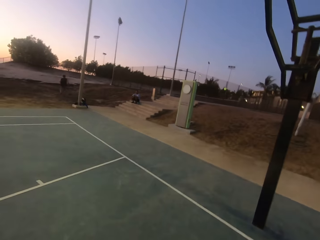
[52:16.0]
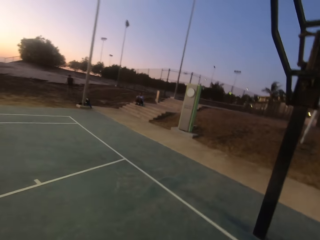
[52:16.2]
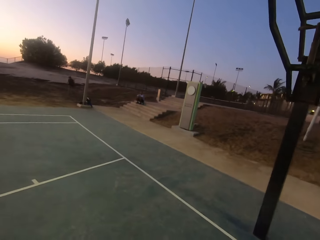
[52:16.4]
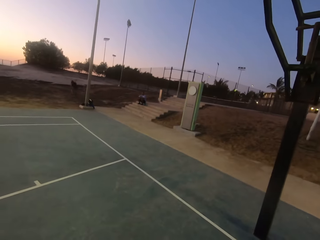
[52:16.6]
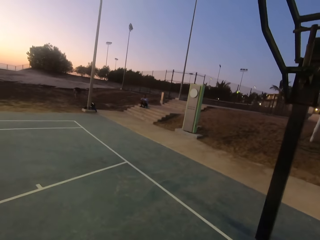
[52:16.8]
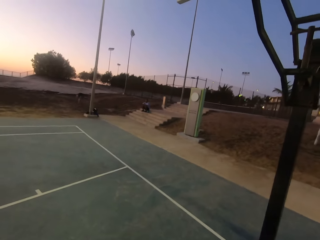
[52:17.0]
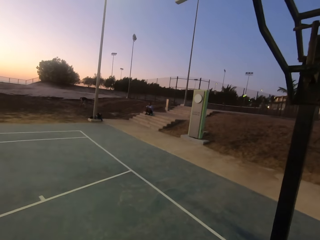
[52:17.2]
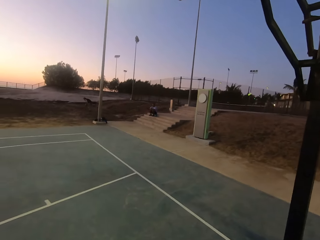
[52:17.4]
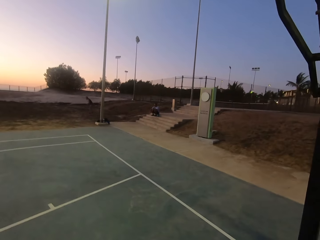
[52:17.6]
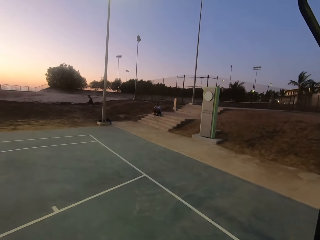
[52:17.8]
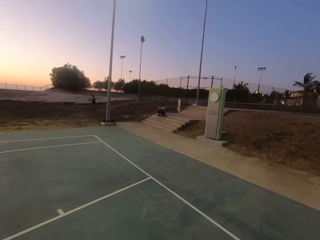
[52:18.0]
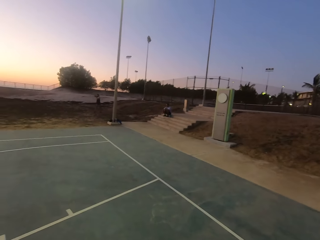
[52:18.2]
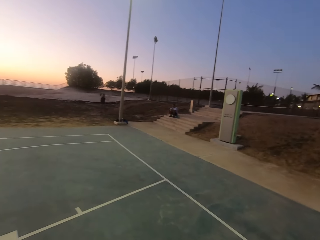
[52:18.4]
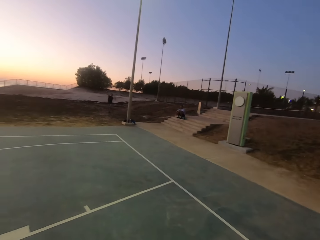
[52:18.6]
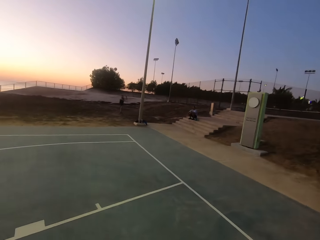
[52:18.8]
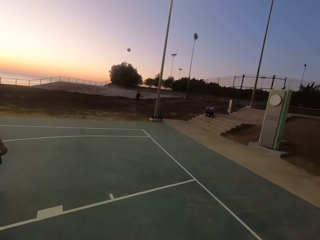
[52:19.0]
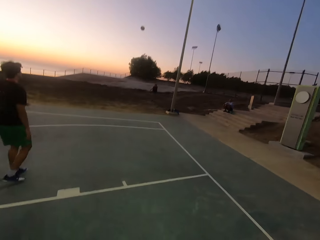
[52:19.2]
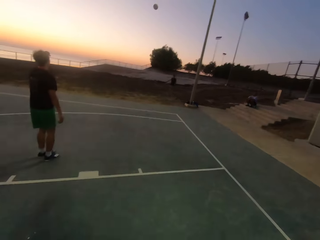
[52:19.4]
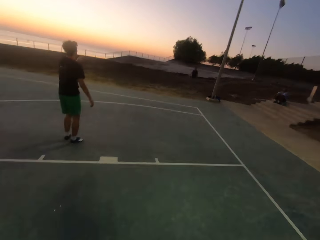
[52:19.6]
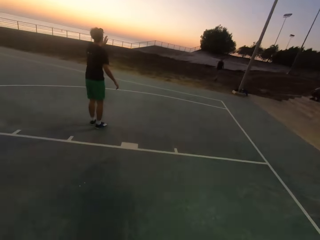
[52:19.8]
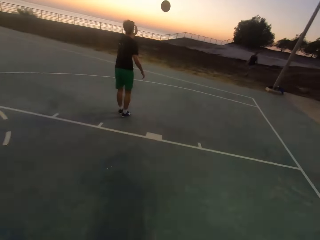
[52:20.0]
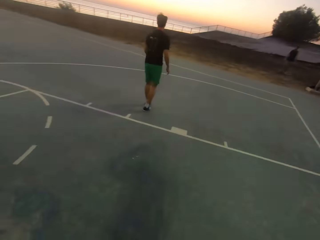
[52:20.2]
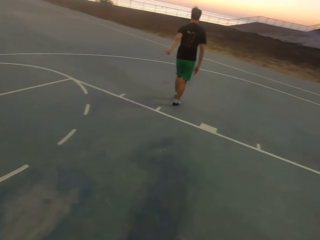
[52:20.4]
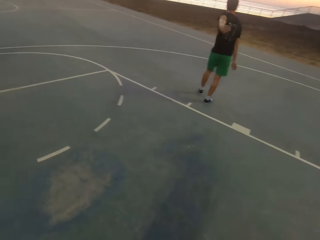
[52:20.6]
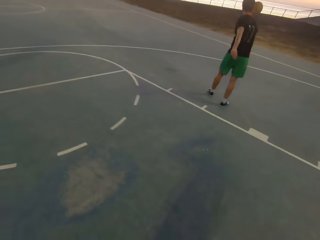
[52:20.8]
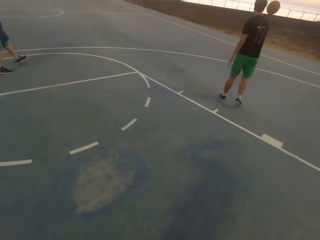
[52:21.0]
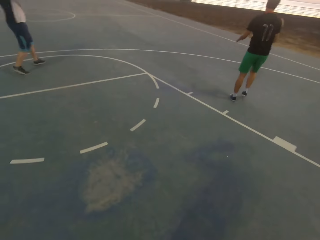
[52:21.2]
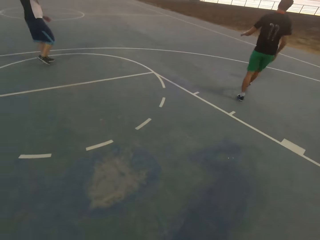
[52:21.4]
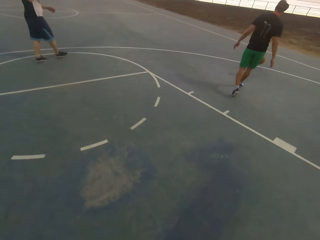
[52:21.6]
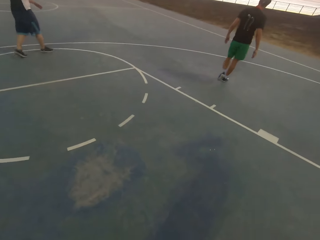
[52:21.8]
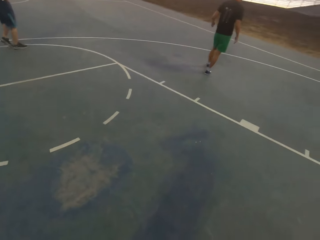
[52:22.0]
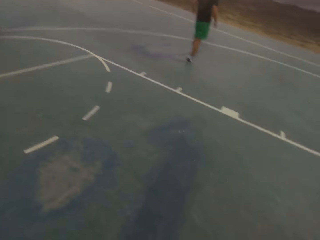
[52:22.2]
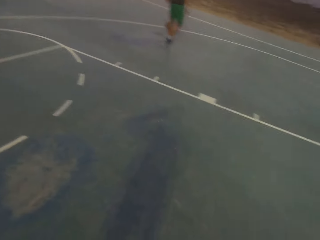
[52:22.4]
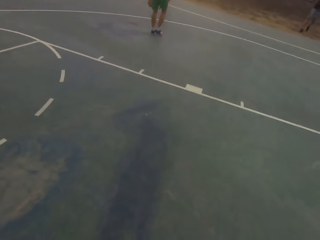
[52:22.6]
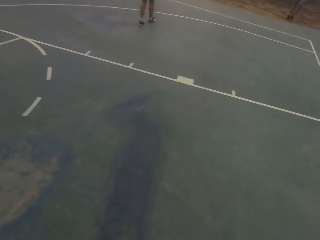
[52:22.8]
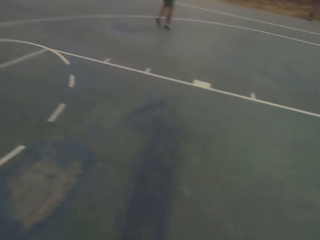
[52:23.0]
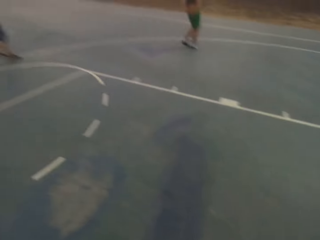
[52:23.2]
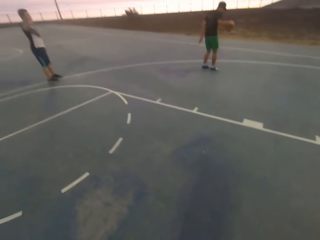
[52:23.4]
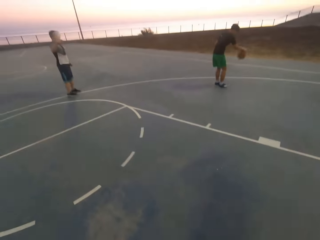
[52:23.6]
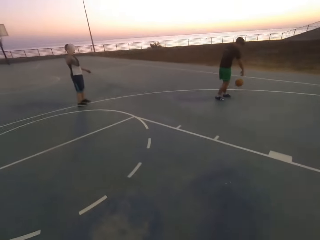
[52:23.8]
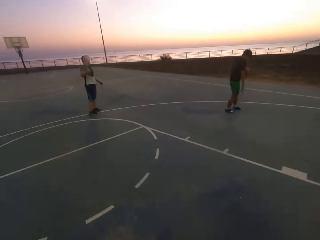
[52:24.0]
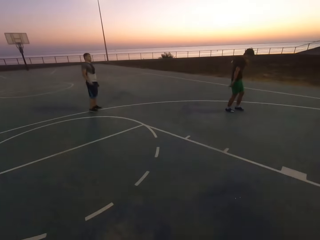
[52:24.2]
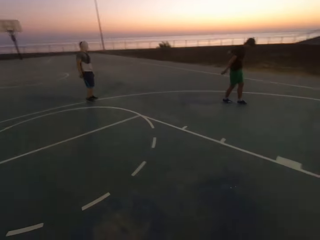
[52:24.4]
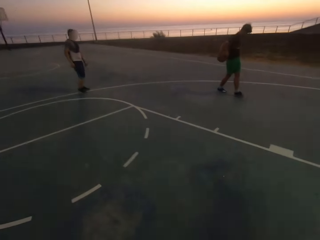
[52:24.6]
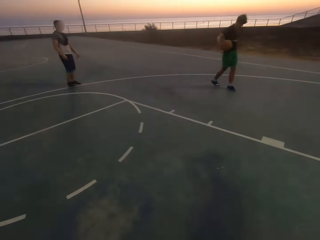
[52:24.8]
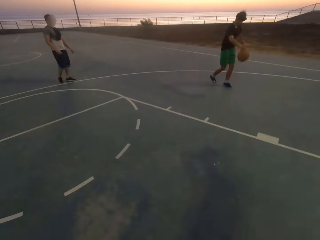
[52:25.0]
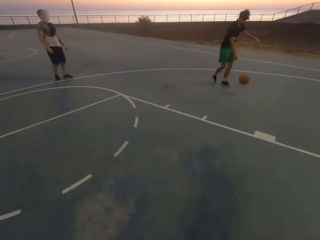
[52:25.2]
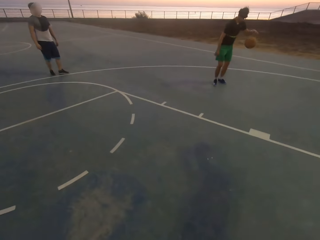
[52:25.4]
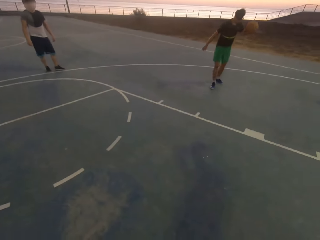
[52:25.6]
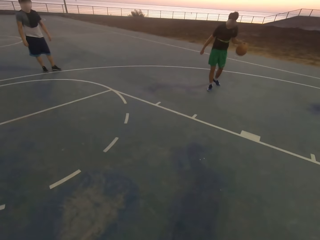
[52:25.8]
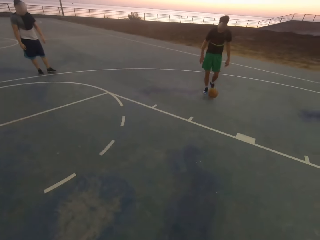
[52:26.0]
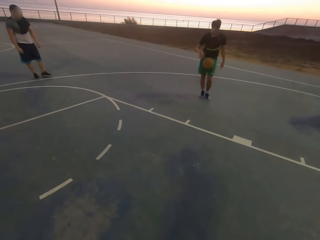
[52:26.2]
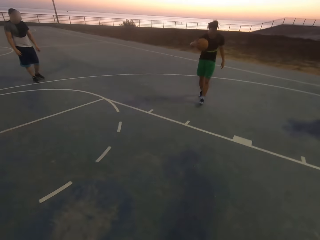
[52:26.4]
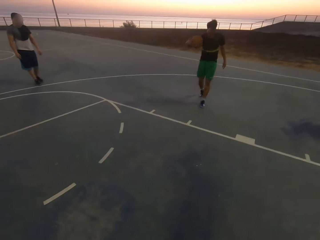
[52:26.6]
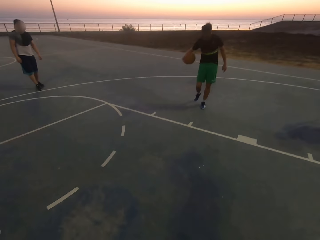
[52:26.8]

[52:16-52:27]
A man picks up the ball. He throws the ball and walks. Another man picks up the ball. He dribbles the ball.

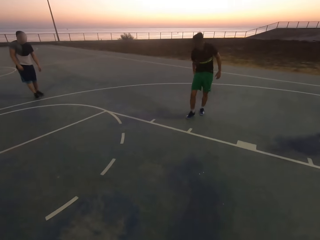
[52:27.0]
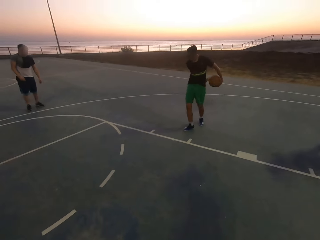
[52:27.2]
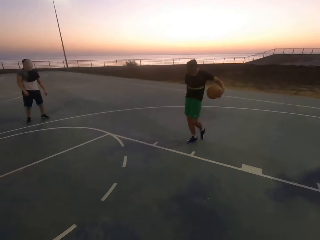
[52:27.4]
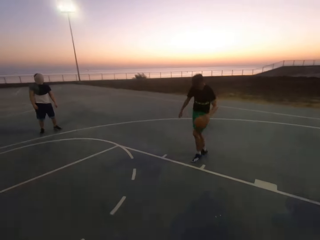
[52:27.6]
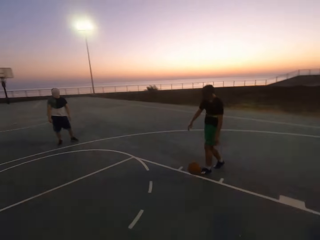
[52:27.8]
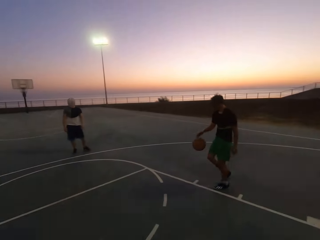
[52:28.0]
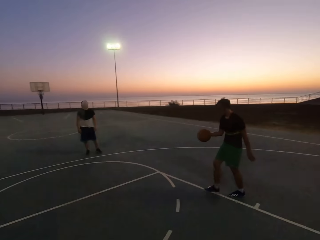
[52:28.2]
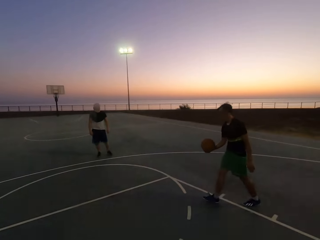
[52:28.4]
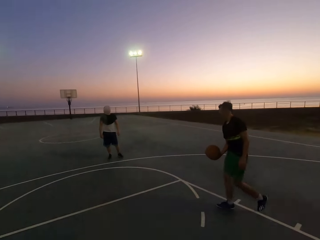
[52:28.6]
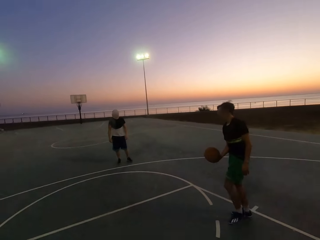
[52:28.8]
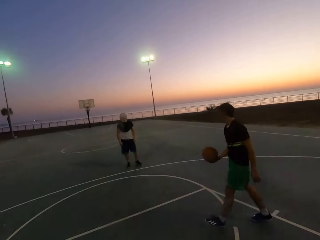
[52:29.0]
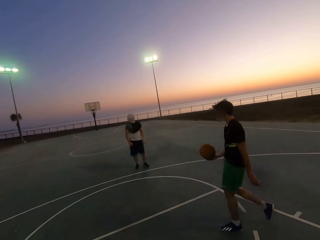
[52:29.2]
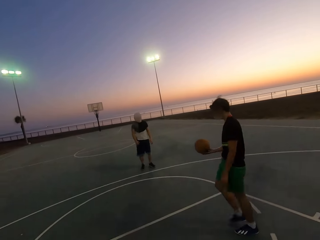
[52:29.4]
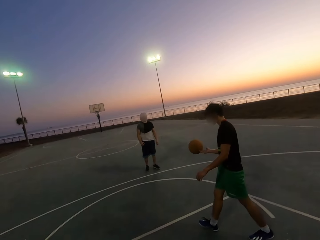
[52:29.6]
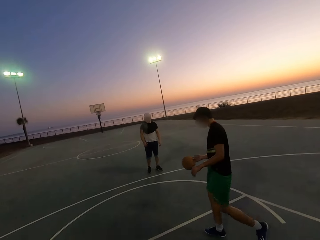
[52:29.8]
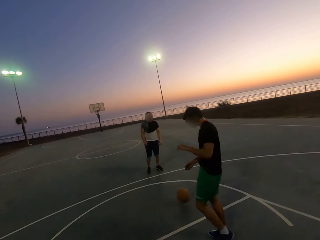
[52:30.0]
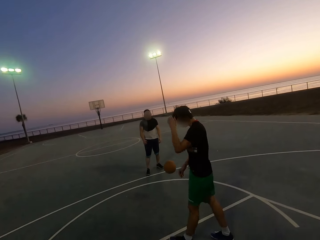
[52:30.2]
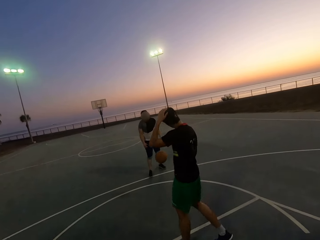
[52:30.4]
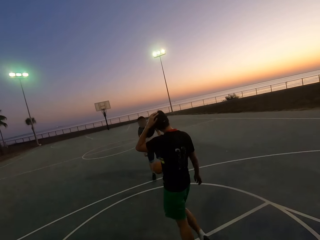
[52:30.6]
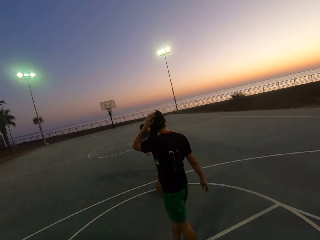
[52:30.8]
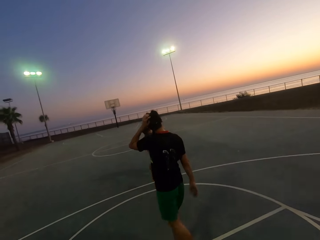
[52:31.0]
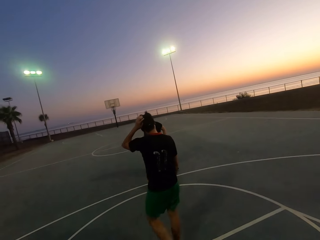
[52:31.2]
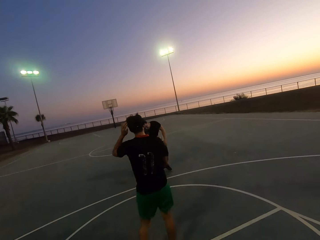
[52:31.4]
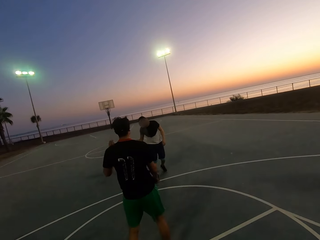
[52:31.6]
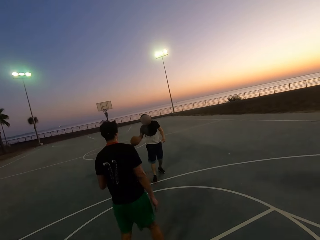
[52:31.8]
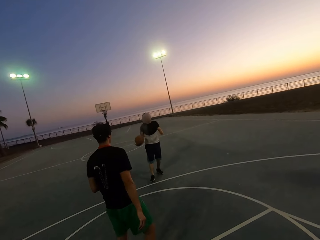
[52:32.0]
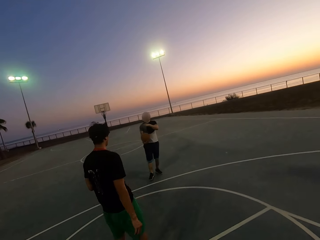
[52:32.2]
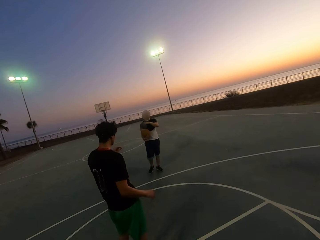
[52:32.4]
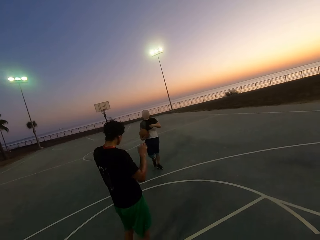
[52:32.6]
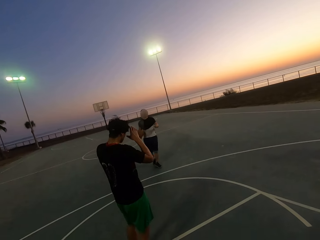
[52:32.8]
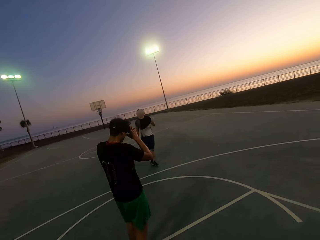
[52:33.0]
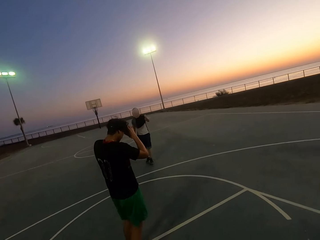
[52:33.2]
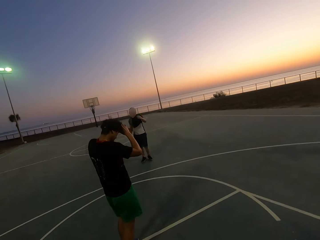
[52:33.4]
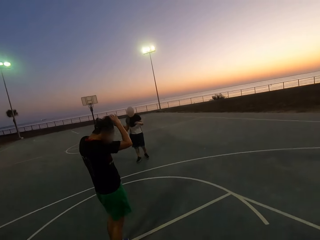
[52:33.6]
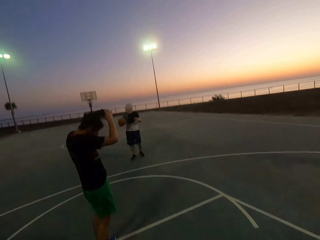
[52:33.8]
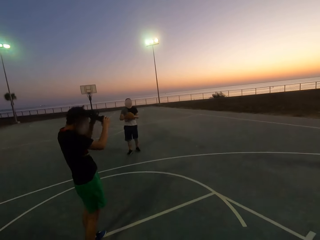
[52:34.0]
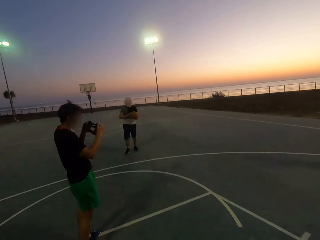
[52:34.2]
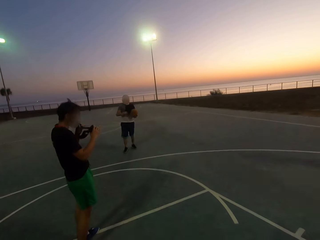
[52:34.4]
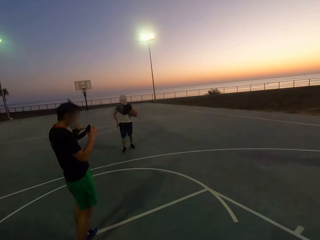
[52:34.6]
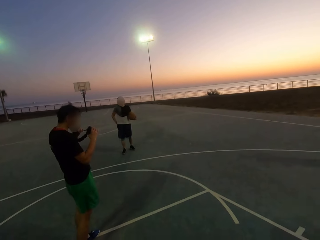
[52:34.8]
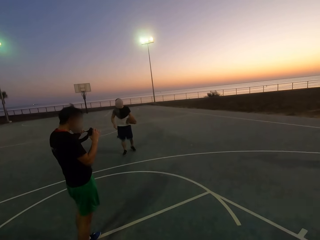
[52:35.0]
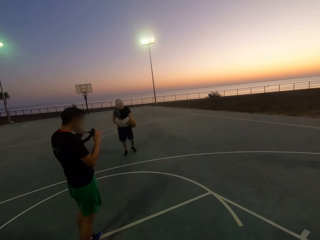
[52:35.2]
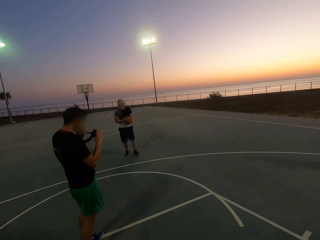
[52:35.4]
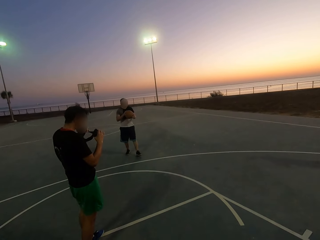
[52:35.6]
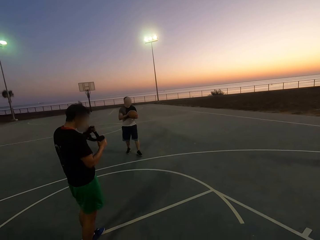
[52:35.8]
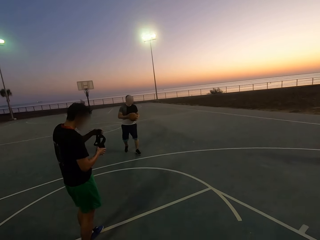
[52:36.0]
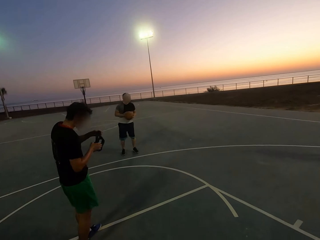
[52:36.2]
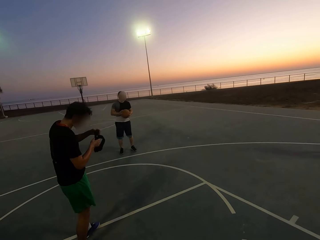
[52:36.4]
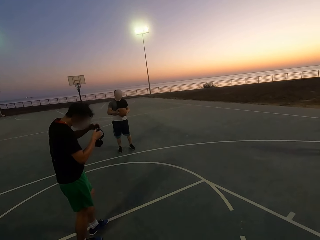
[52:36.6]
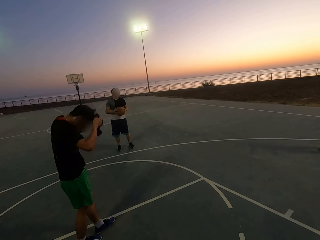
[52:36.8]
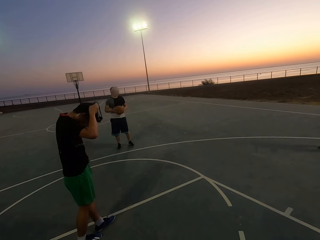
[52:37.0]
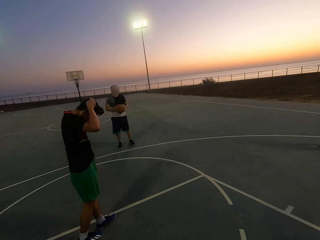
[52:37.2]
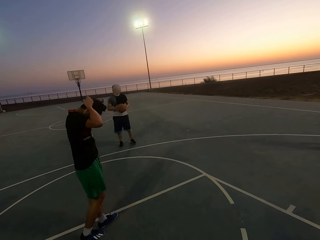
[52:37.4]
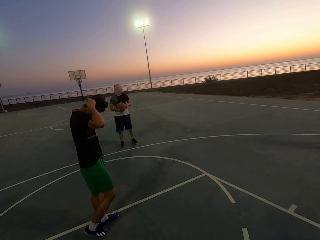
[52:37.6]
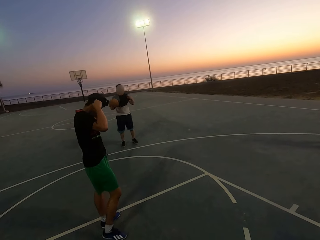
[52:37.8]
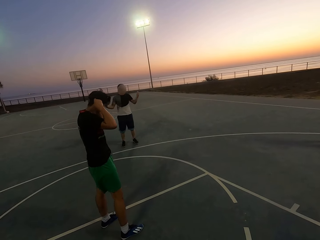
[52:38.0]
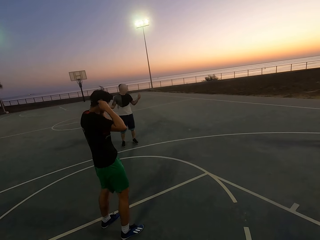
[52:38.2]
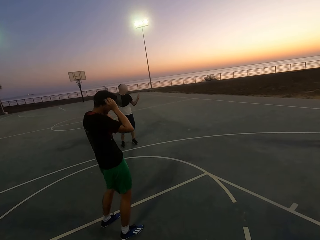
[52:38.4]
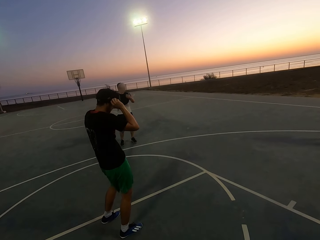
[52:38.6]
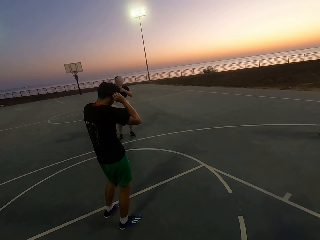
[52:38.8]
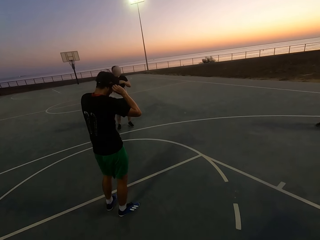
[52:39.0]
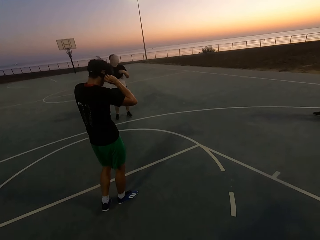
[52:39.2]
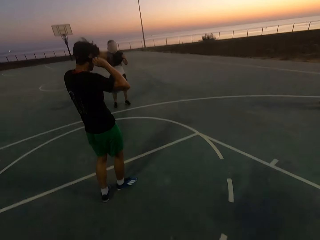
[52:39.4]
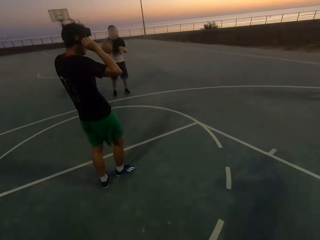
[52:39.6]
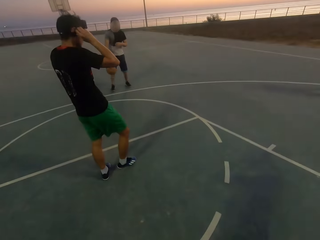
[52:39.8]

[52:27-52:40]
A man touches the hand. He throws the ball to another man. The other man picks up the ball. He holds the ball. He holds the ball again. The first man removes the camera. The other man holds the ball. The first man looks at the camera. The other man holds the ball. The first man puts on the camera.
